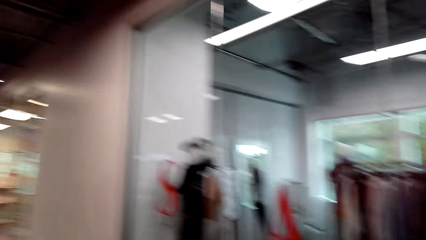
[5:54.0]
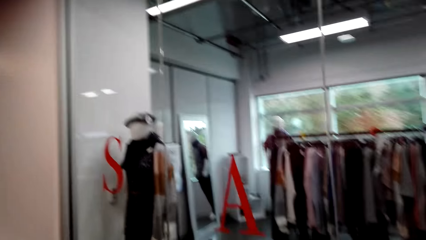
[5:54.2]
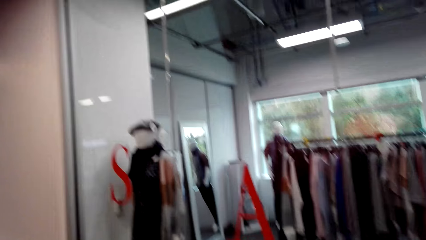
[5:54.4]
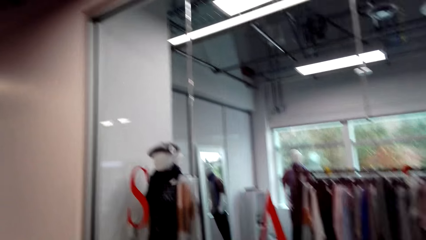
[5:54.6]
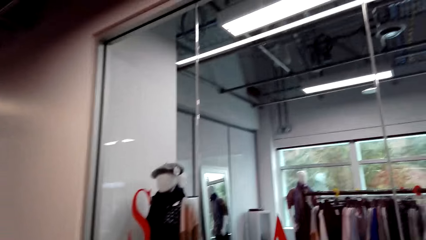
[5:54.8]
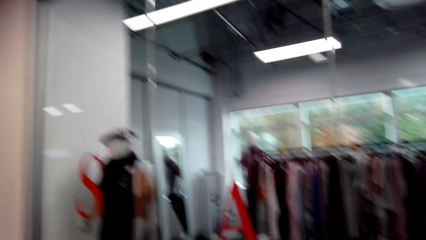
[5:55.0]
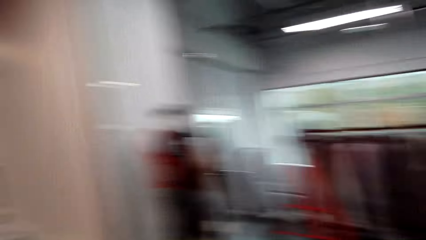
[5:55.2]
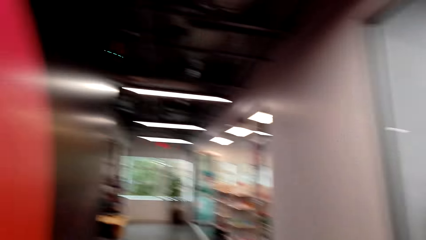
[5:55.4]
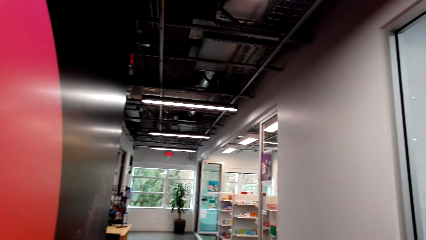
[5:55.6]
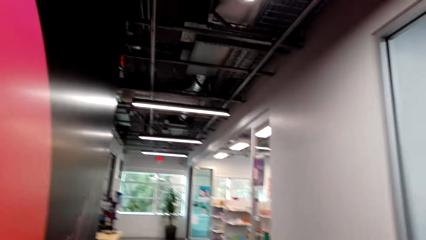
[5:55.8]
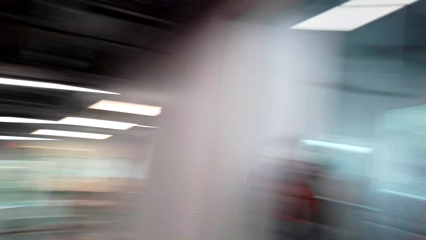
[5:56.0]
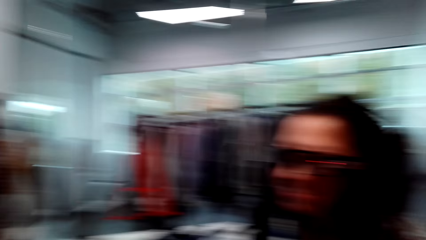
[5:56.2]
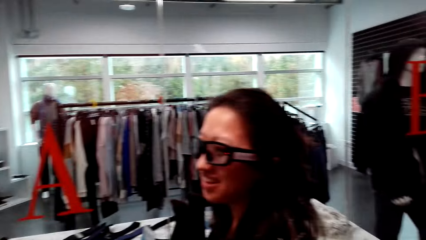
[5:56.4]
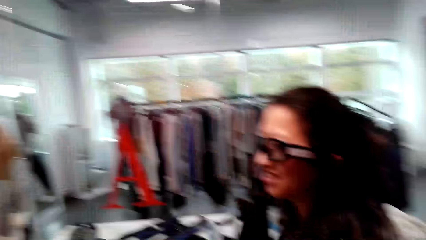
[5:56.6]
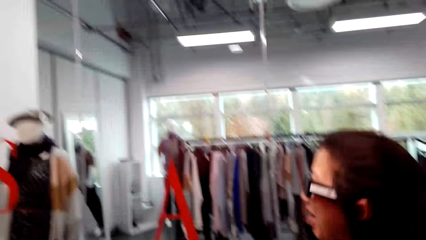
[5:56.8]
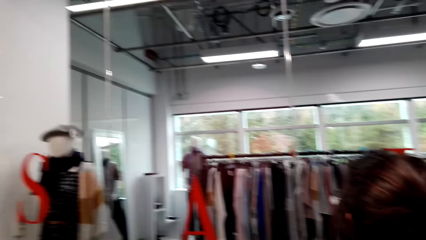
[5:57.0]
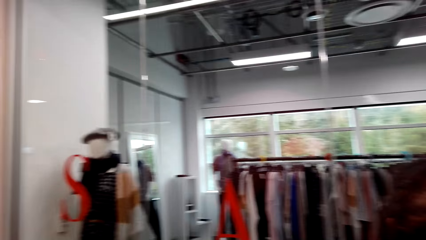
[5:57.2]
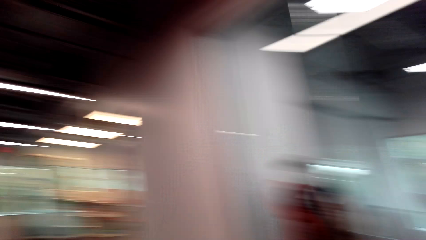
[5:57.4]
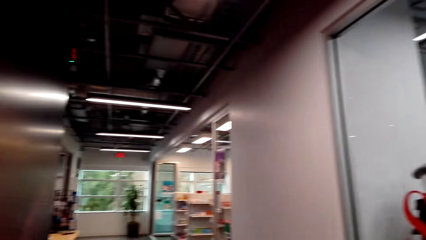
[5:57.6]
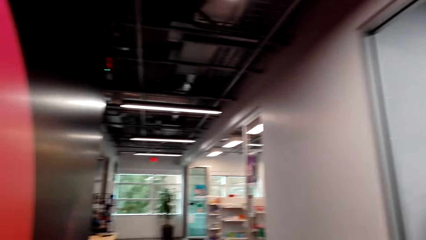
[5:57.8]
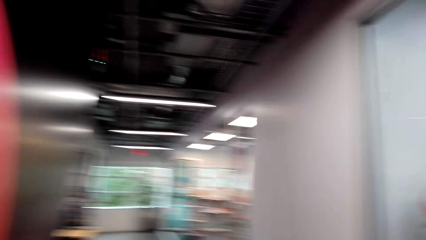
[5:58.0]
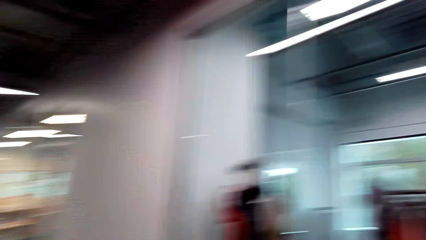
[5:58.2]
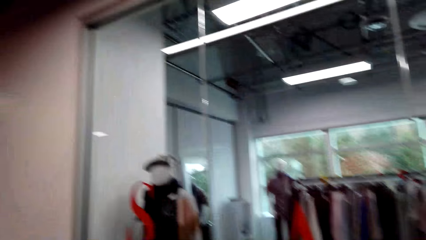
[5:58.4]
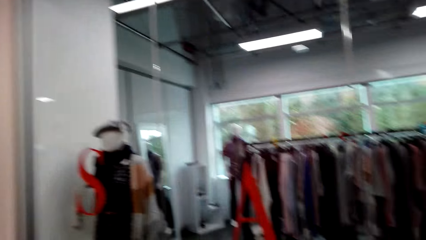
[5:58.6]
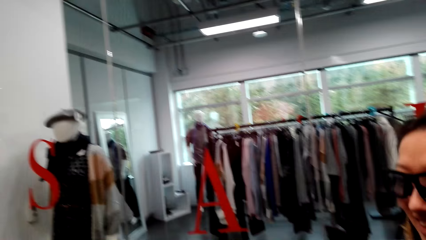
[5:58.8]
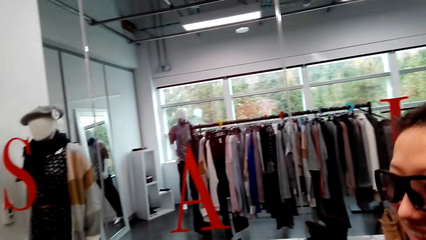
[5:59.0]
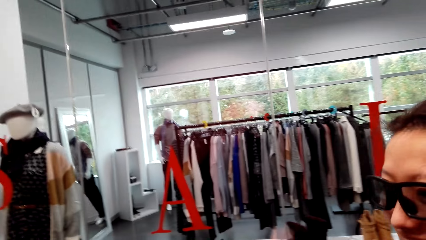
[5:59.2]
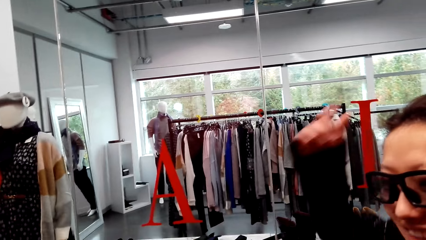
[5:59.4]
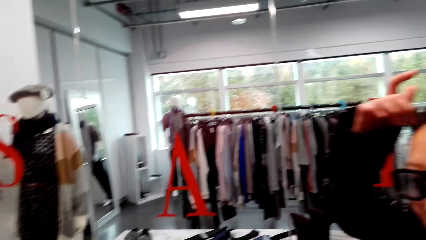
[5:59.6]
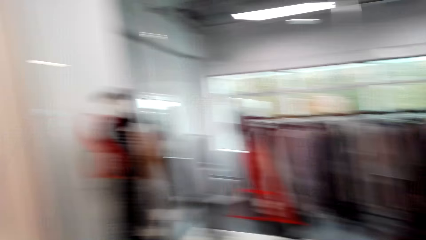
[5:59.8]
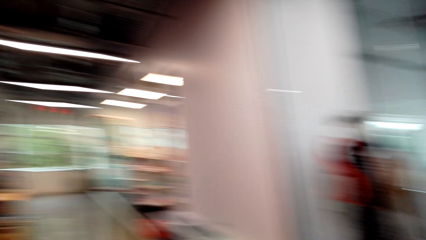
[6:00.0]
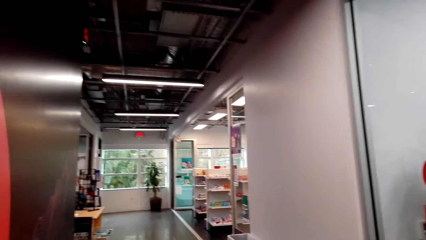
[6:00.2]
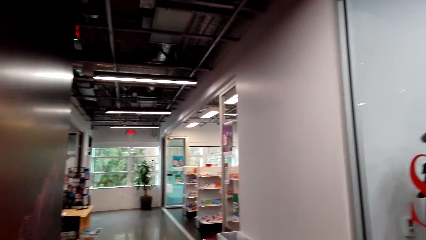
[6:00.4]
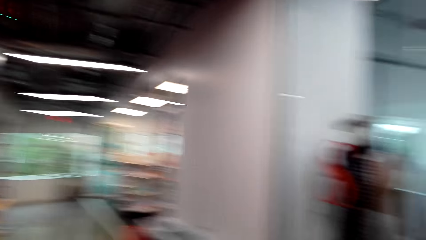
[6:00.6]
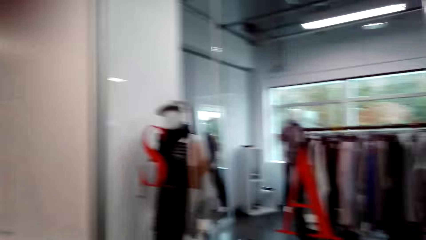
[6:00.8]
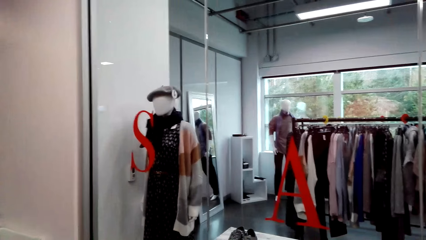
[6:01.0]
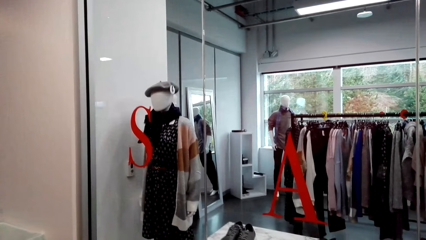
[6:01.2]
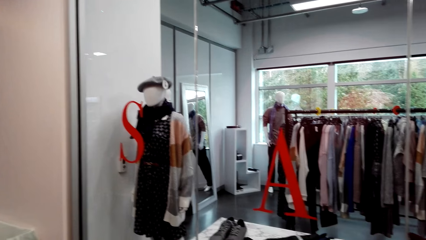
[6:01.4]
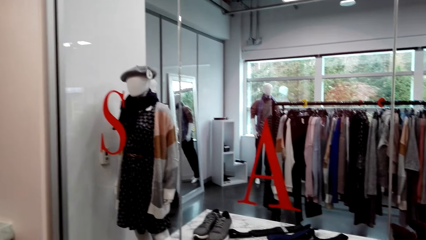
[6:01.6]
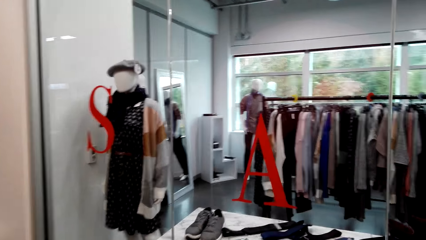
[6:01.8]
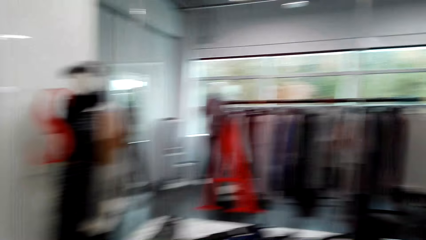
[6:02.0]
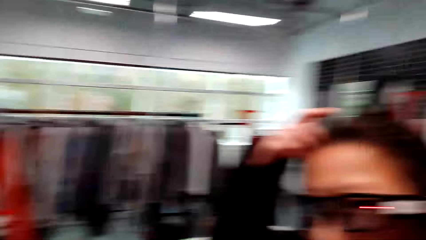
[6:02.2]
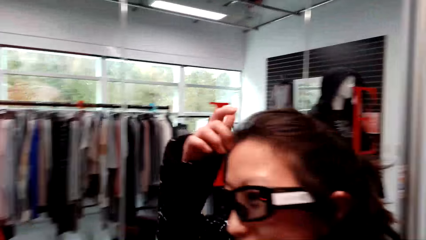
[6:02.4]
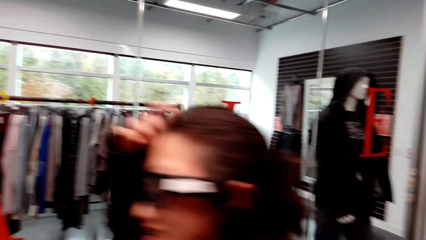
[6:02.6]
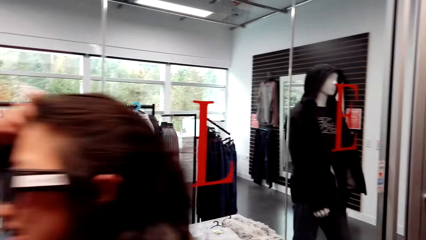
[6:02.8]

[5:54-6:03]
The camera wearer stares at the shop. A woman speaks to the camera wearer. The camera wearer speaks to the woman. The woman speaks to the camera wearer. The camera wearer laughs and stares at the woman. The woman speaks to the camera wearer. The camera wearer looks around.

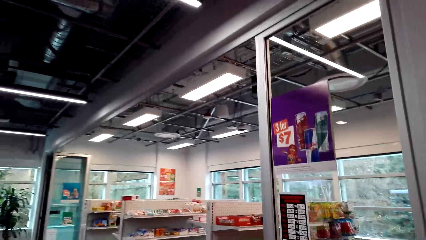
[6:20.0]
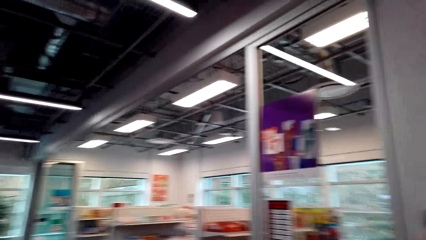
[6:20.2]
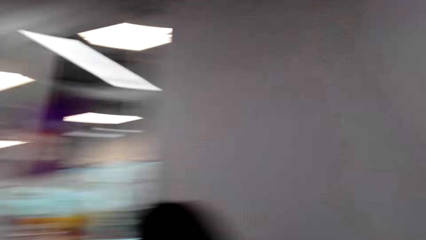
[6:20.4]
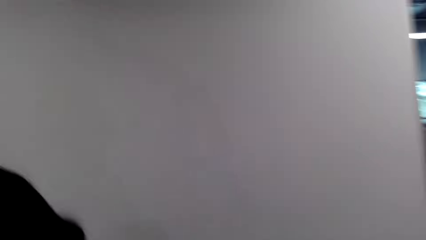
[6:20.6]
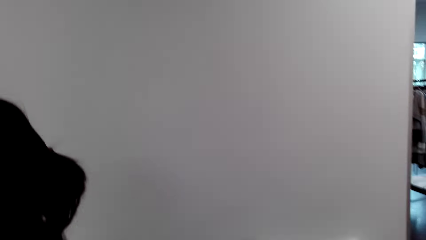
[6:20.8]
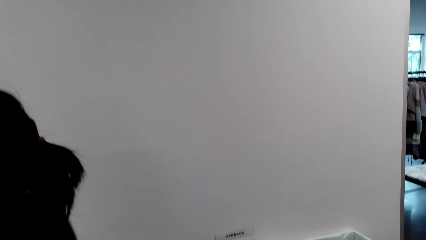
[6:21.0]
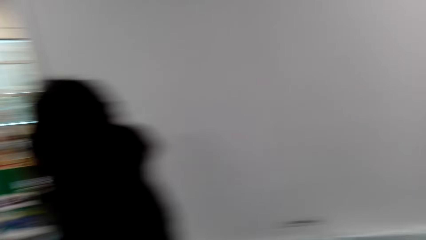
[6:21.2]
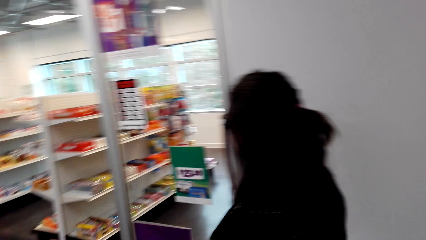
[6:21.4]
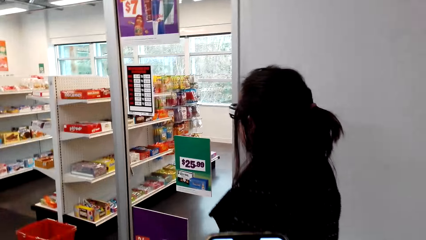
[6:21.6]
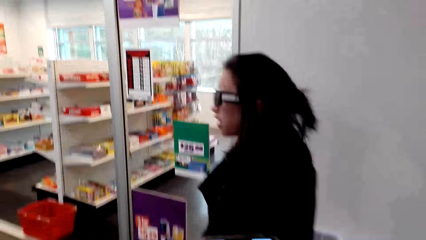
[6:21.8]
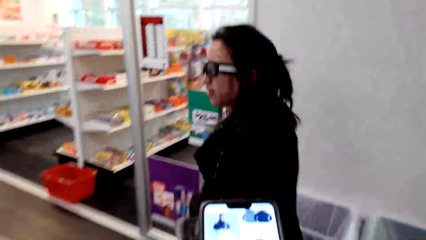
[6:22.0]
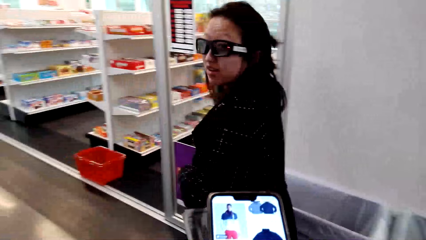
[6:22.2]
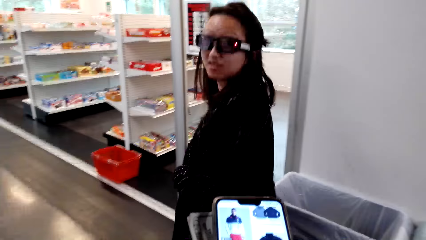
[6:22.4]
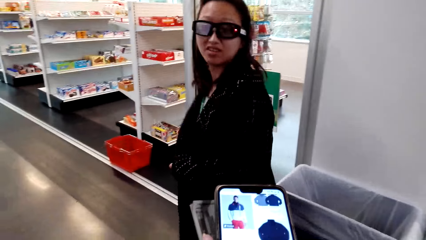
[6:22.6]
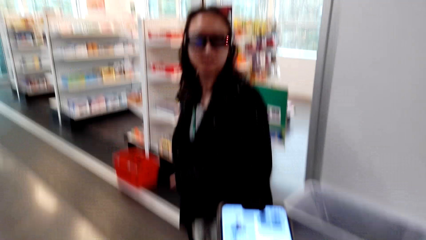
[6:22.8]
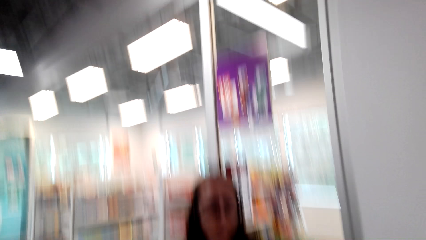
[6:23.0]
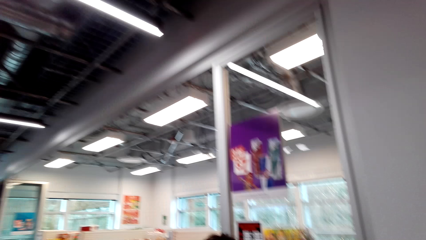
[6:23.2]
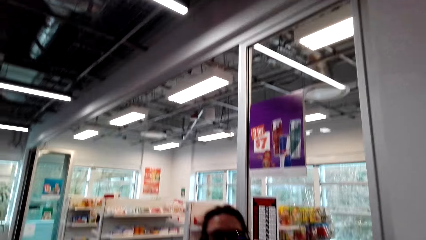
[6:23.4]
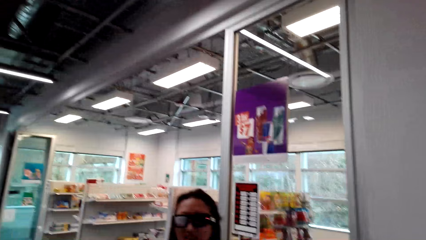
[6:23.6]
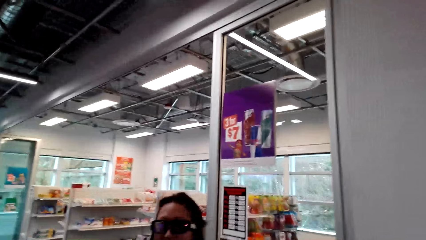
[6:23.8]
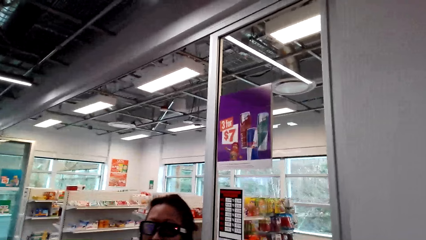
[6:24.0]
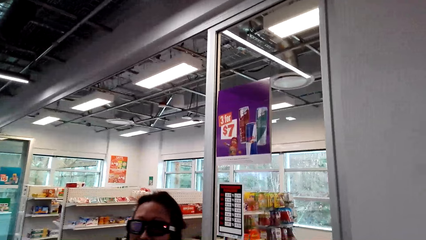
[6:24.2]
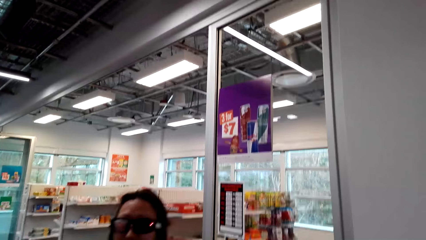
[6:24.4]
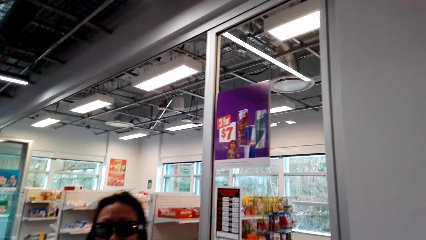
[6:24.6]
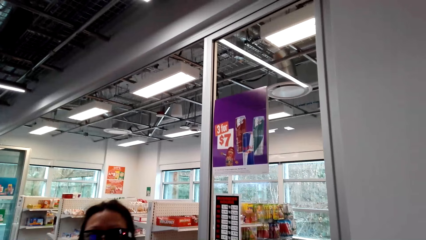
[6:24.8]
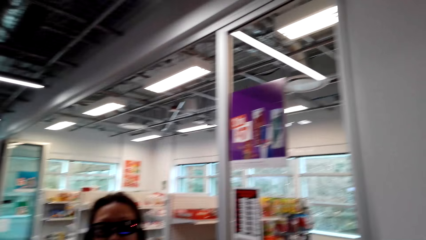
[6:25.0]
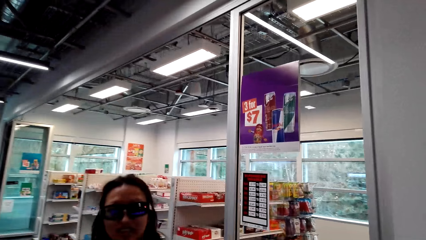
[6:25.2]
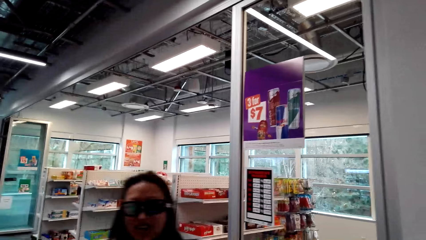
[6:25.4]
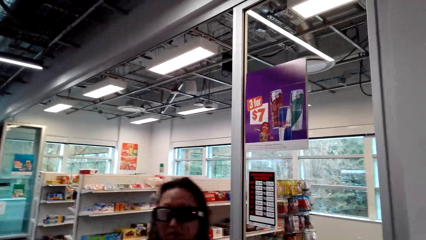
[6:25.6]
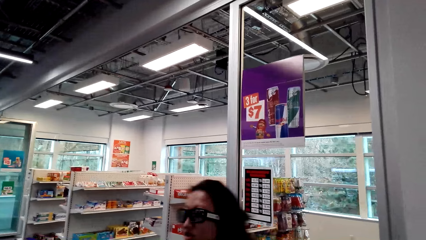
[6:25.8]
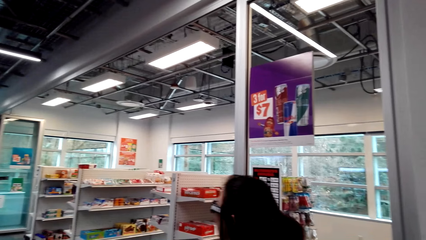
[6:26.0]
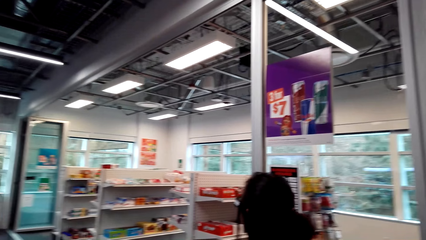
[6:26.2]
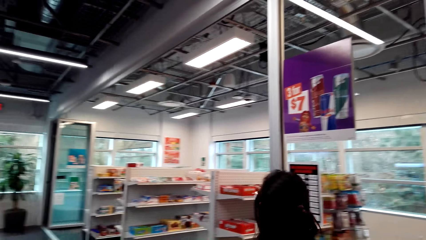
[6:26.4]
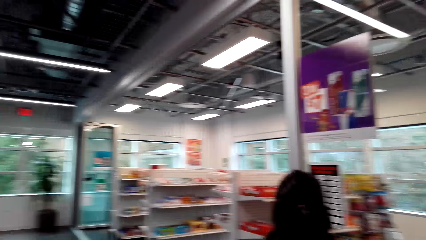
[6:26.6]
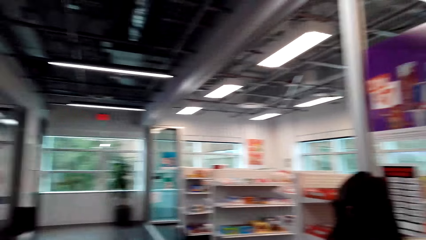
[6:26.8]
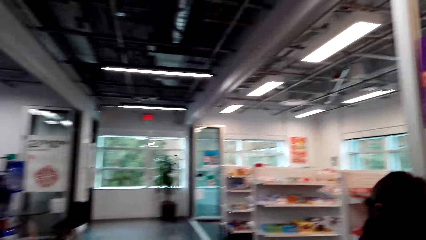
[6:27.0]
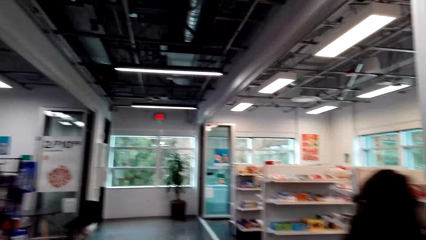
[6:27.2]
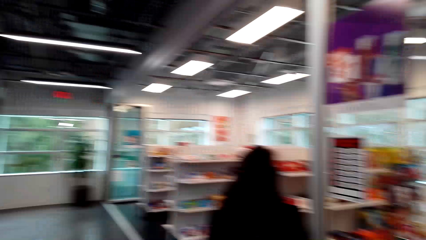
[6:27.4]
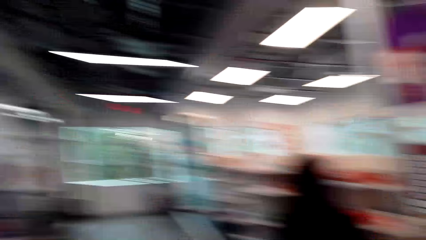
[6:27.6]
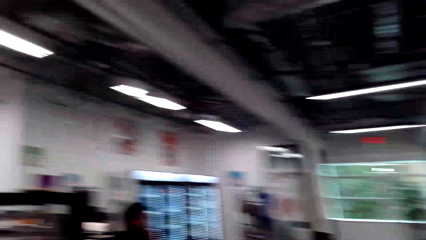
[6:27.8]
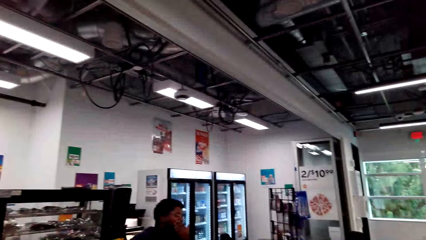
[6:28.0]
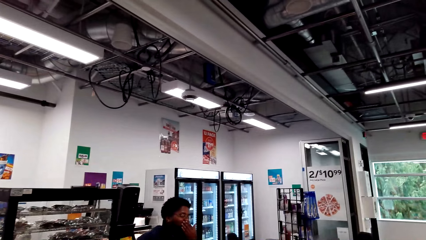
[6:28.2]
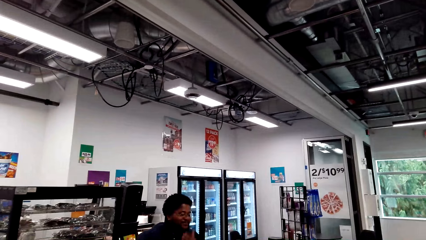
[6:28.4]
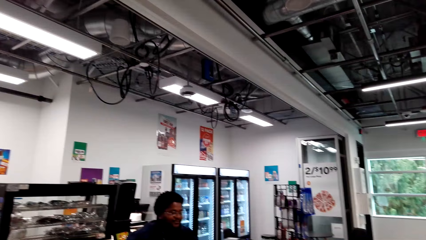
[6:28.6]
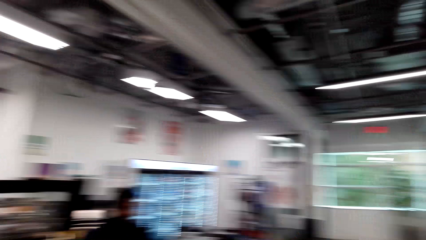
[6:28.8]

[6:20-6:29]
The camera wearer stares at a woman. The woman speaks to the camera wearer. The camera wearer scrolls the mobile phone and speaks to the woman. The woman walks in the supermarket. The camera wearer walks in the supermarket.
